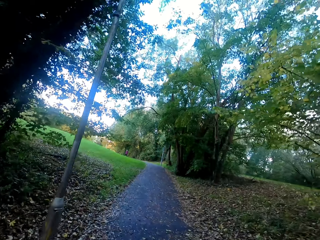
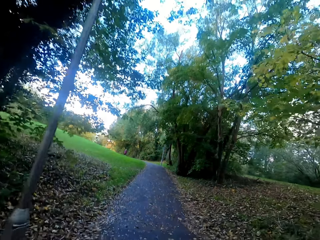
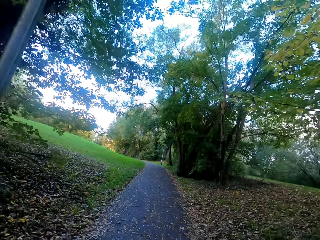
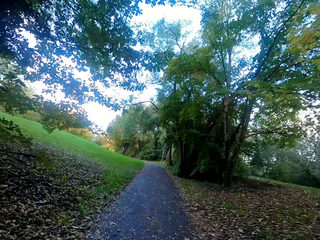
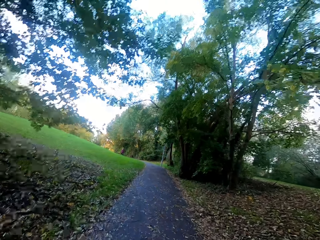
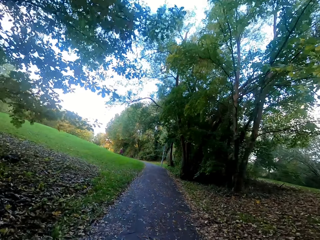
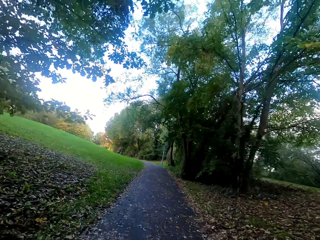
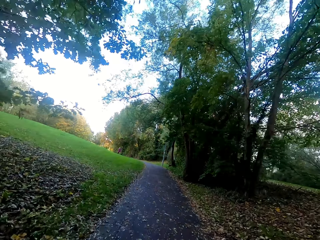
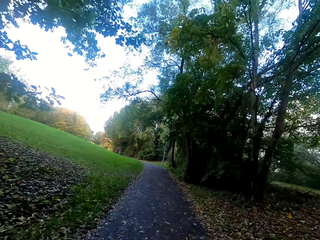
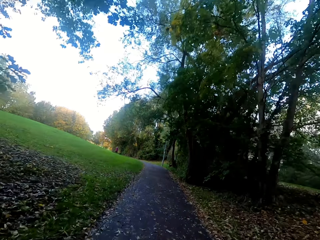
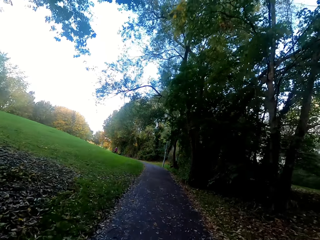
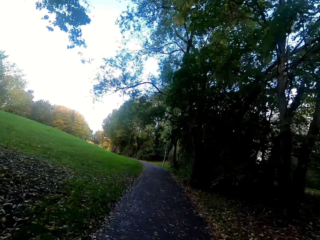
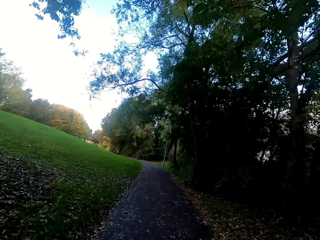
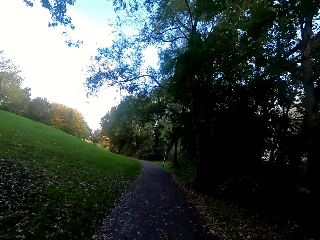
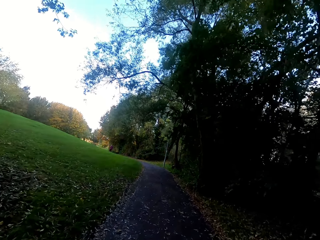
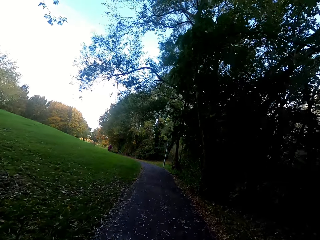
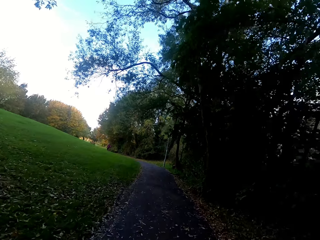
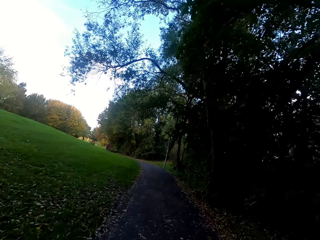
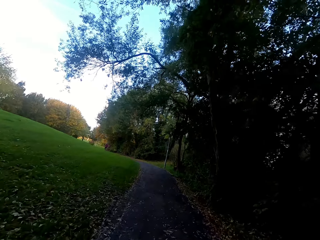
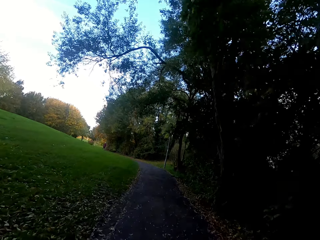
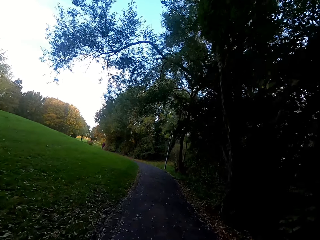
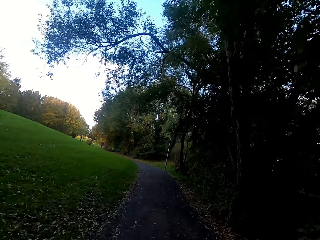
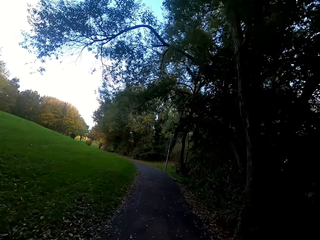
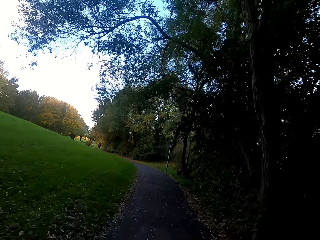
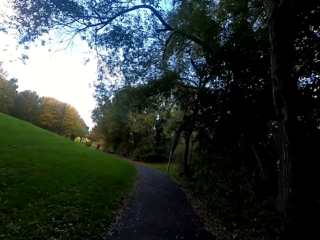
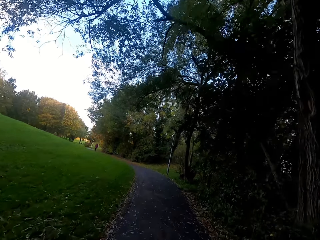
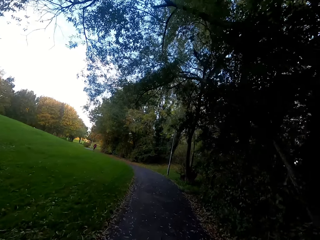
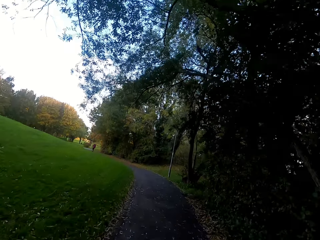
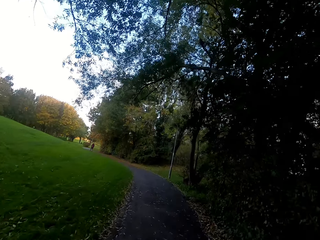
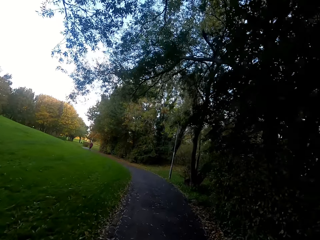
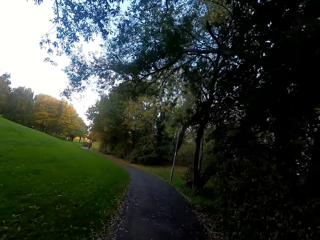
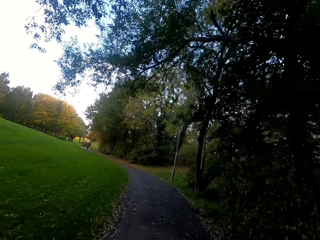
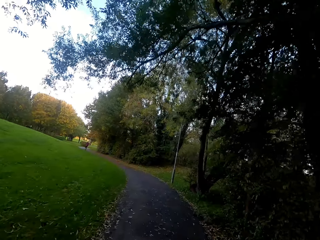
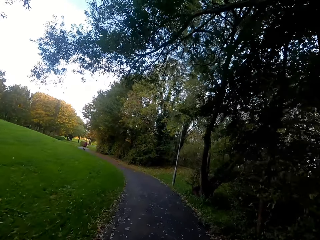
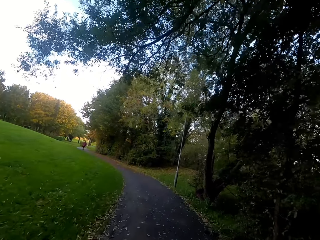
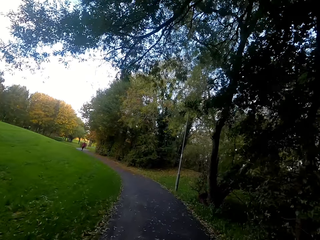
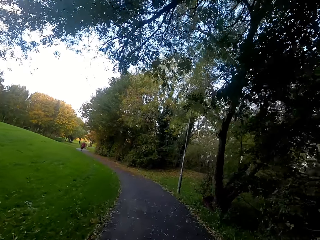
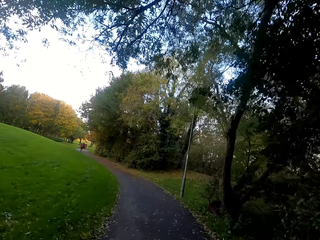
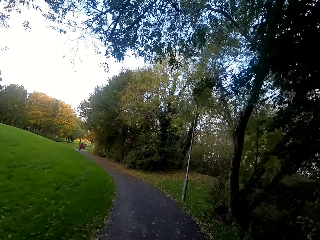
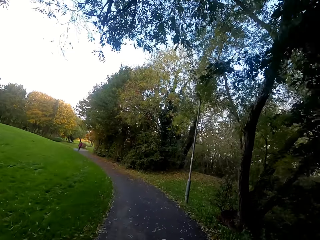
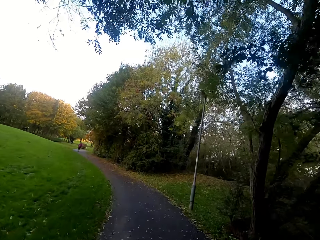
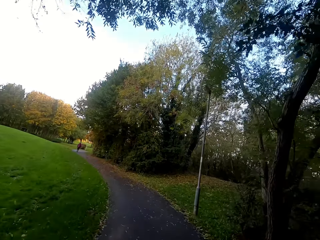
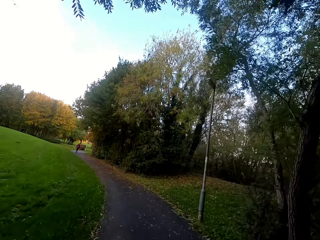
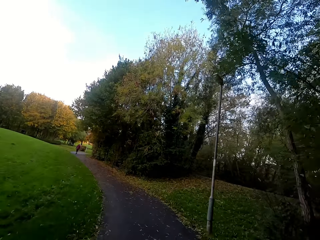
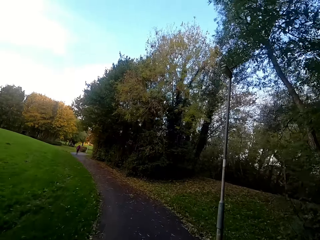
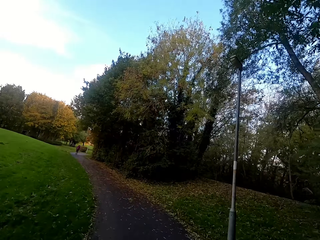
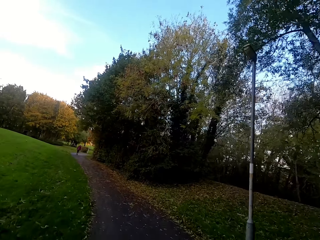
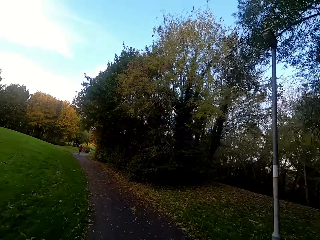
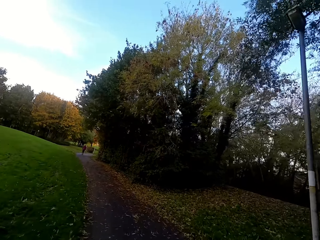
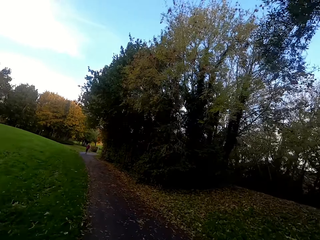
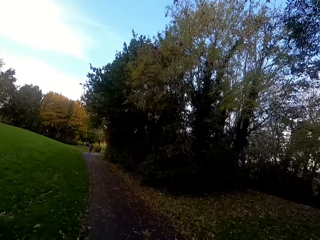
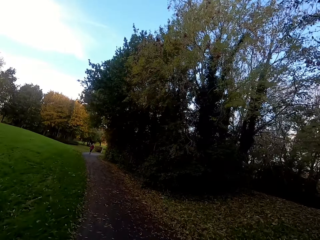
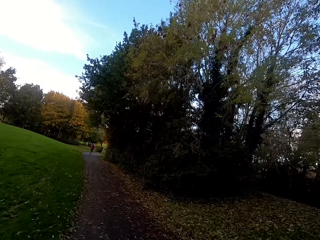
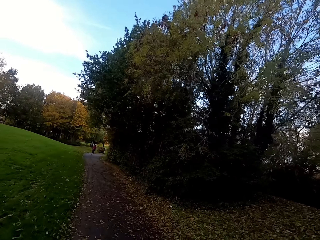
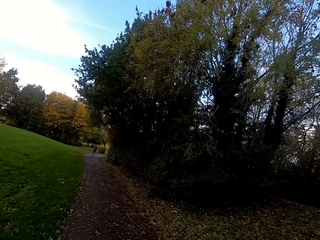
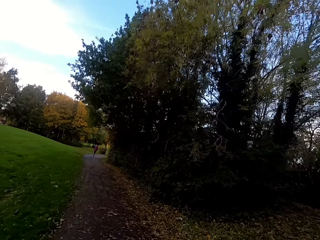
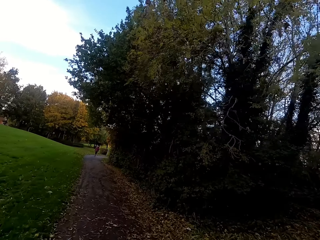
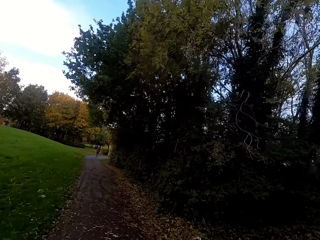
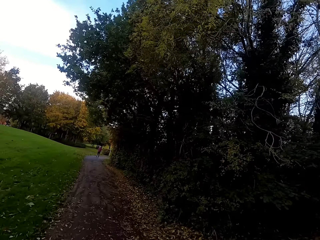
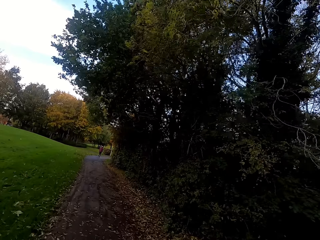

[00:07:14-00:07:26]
The camera wearer runs left.

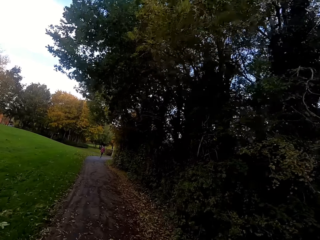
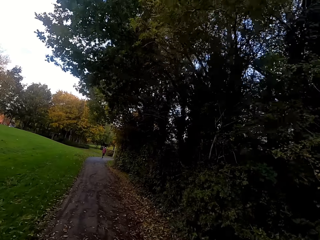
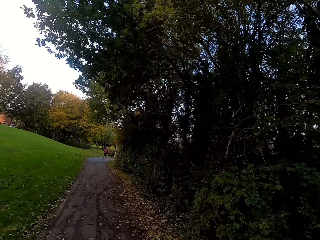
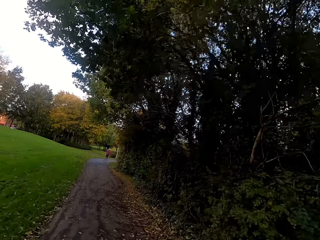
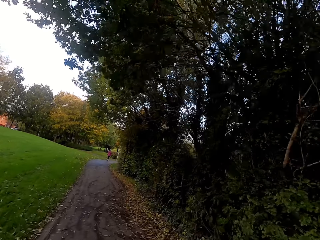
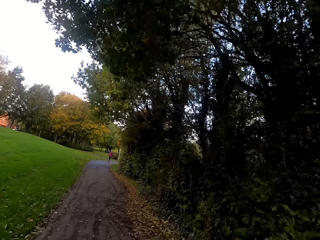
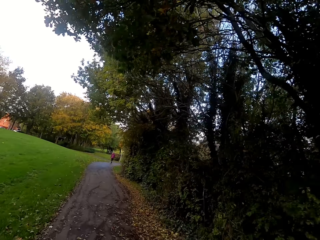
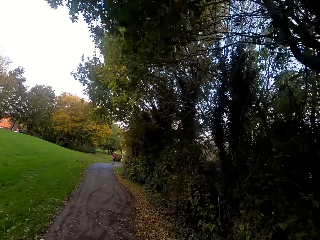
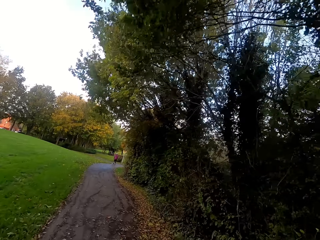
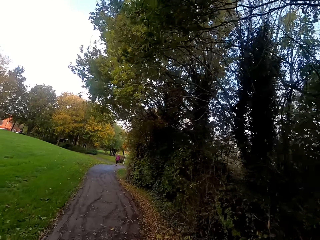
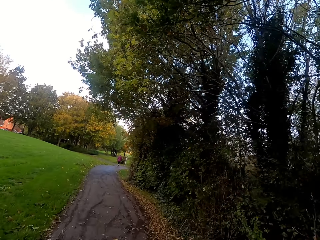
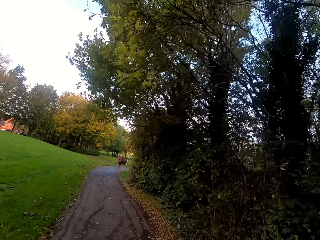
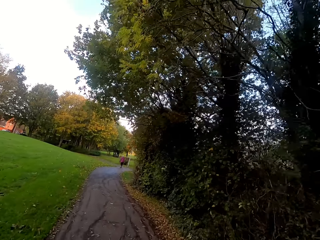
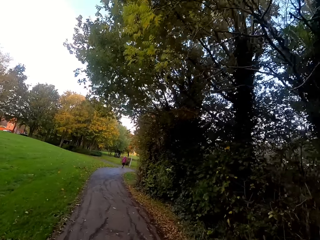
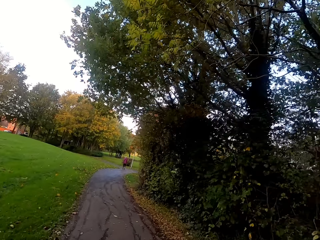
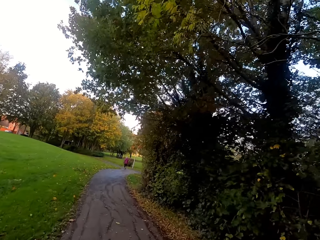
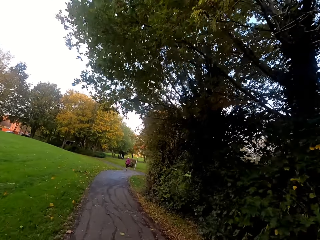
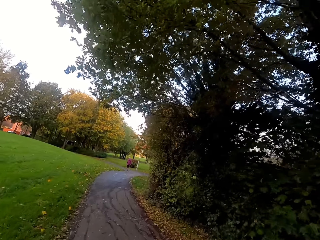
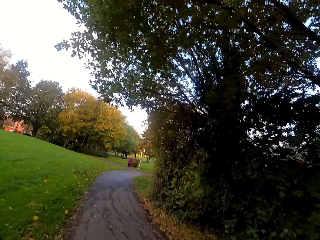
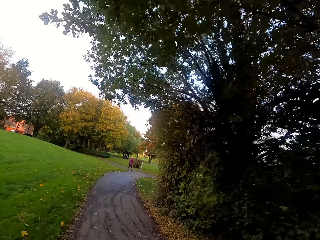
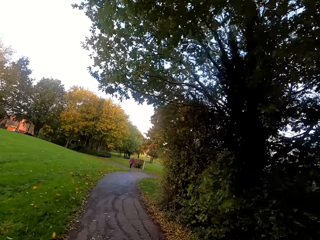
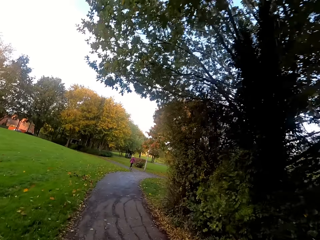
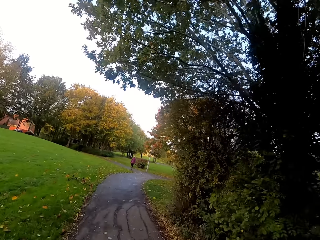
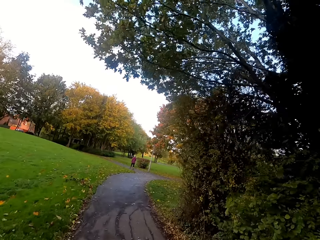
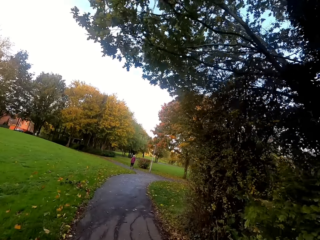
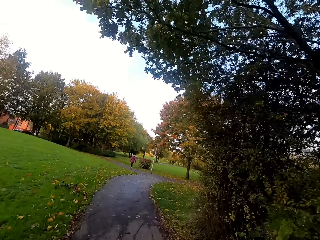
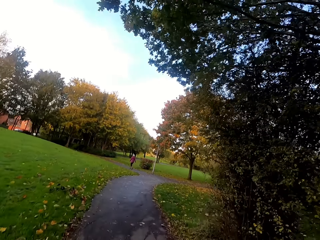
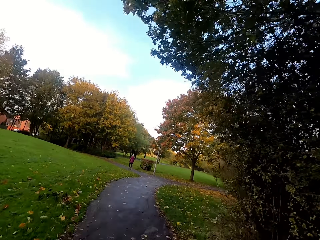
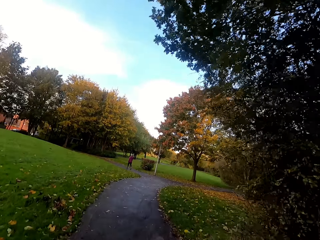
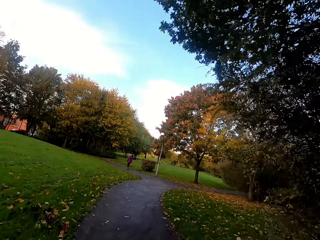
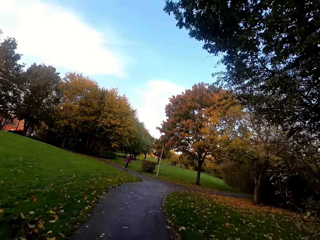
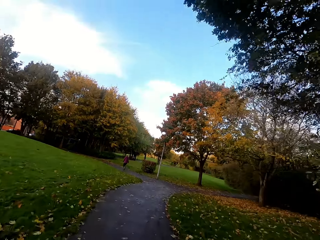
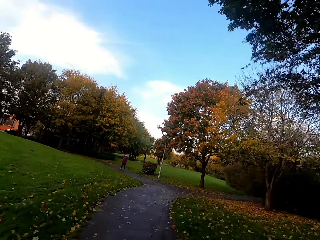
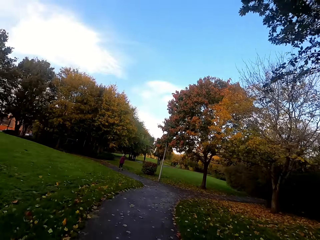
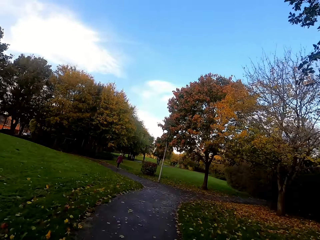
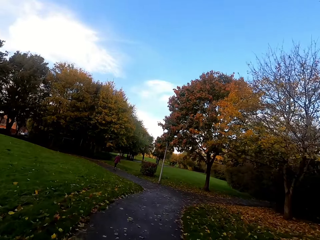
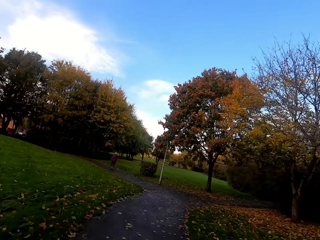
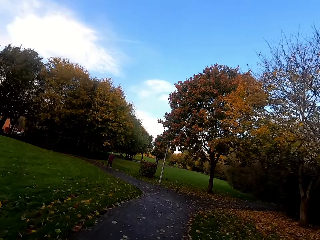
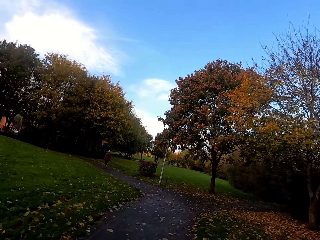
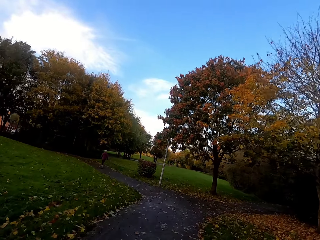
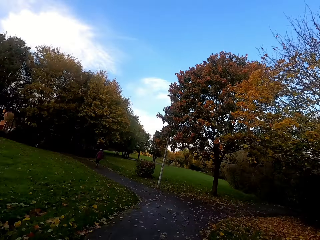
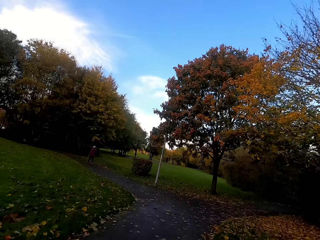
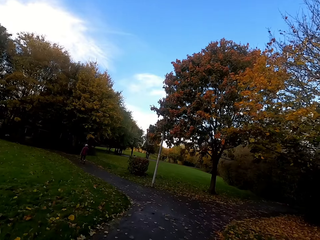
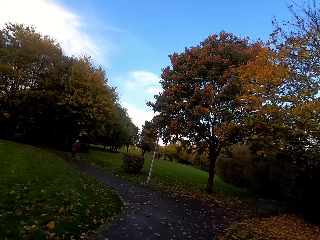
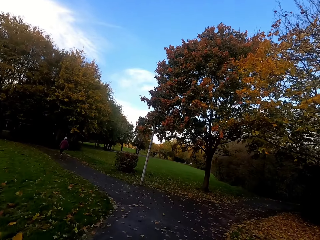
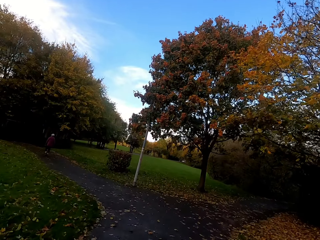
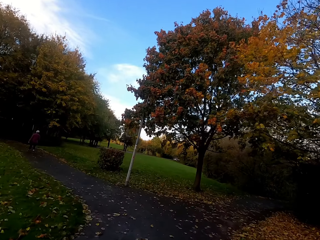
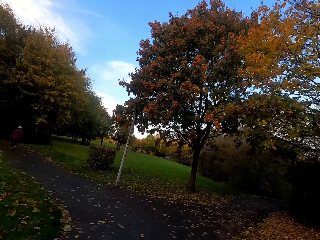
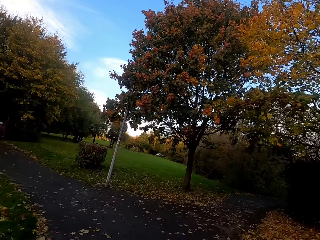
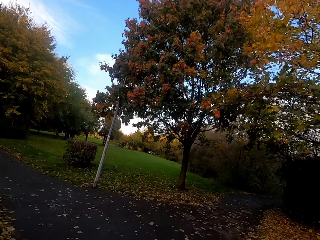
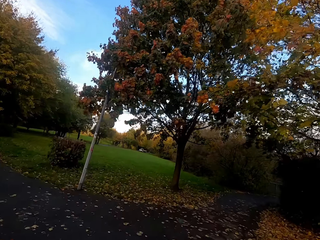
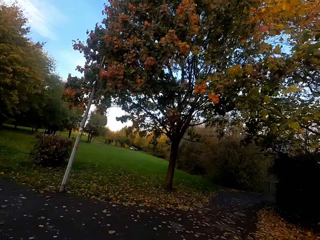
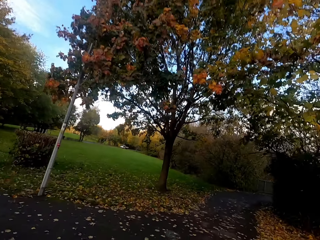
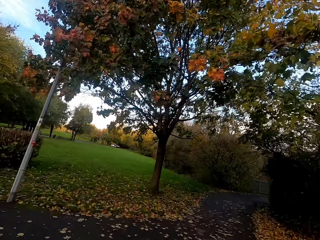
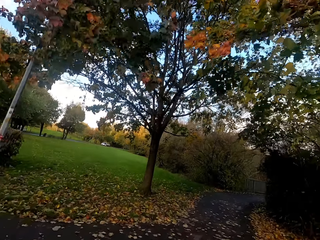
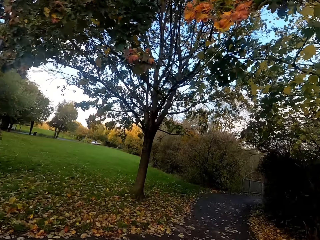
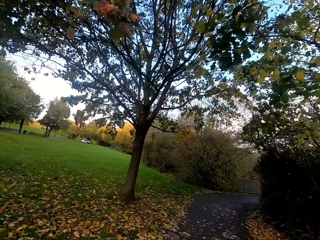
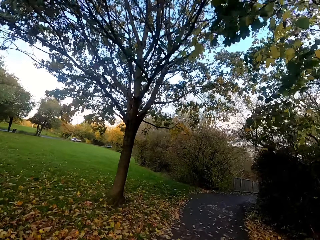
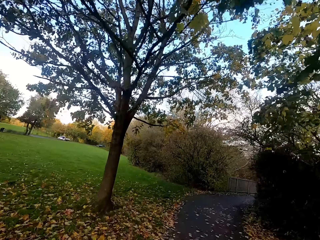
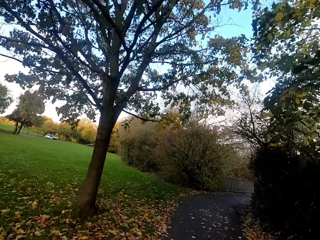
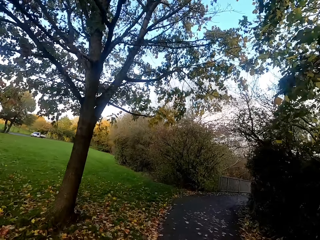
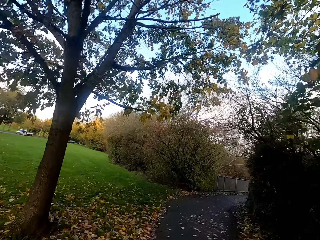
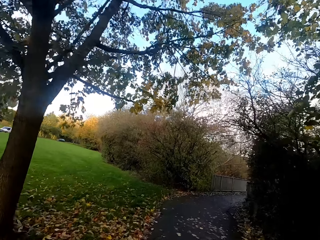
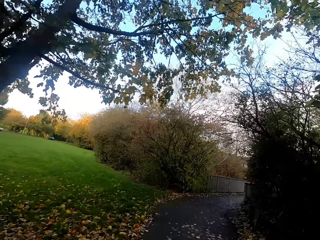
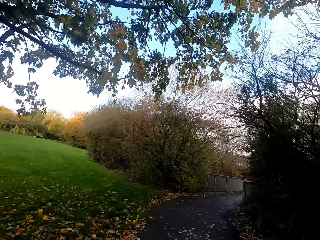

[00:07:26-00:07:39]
A person walks along the road. The camera wearer runs right.
